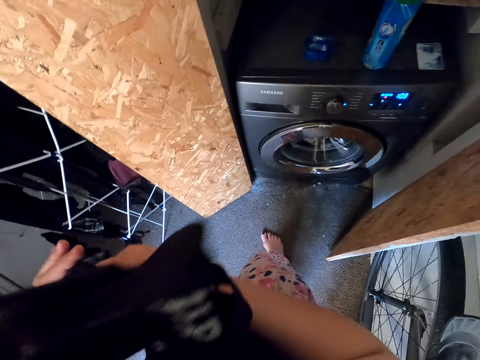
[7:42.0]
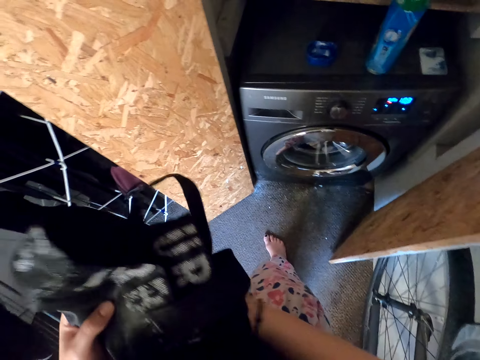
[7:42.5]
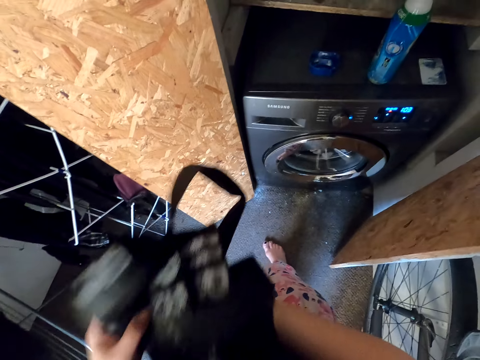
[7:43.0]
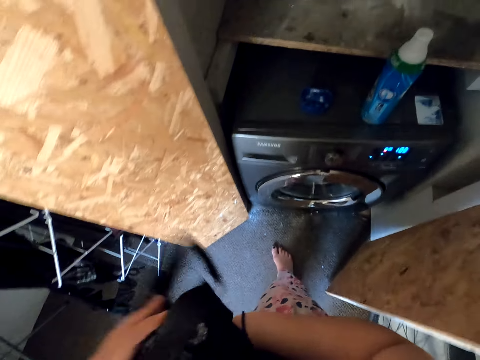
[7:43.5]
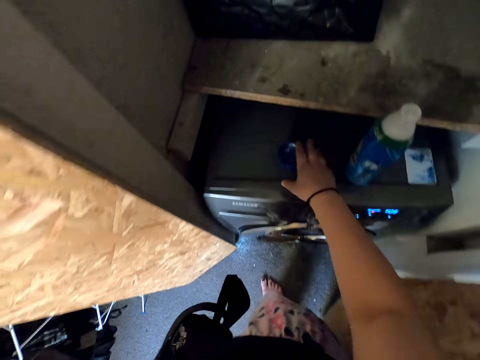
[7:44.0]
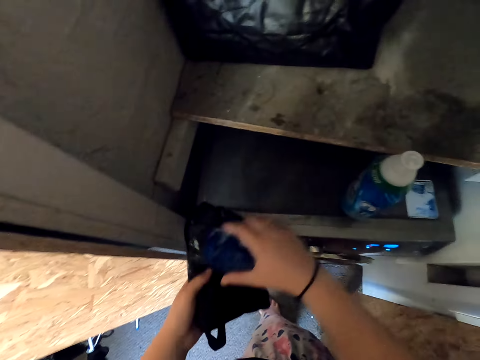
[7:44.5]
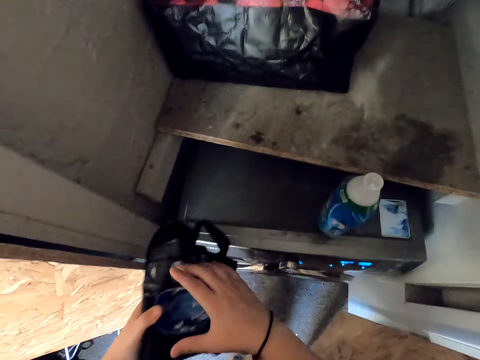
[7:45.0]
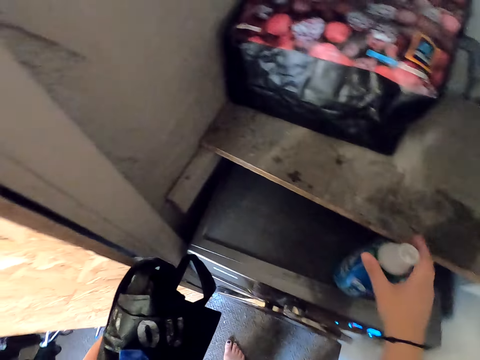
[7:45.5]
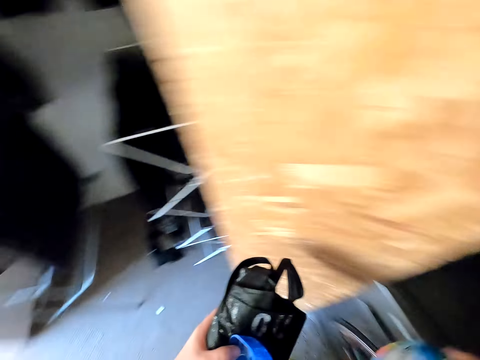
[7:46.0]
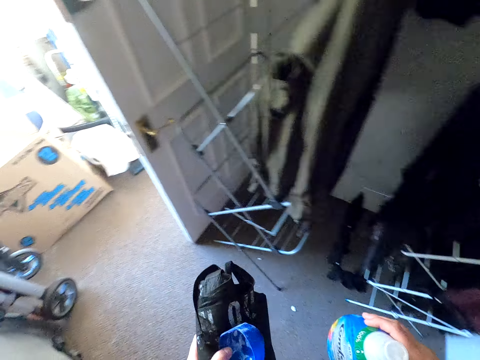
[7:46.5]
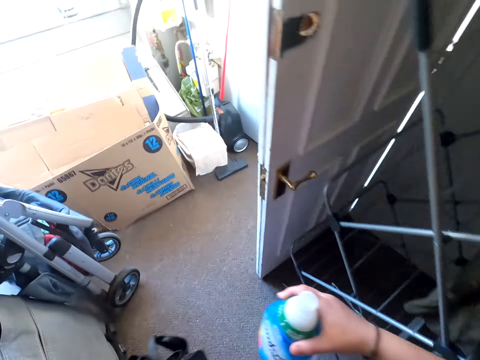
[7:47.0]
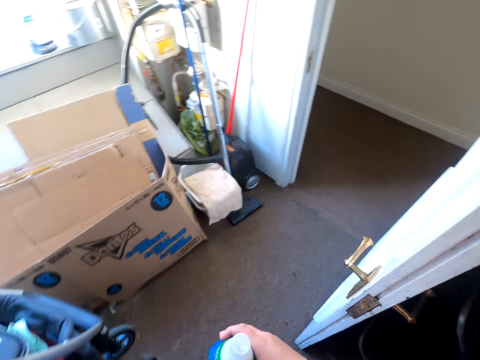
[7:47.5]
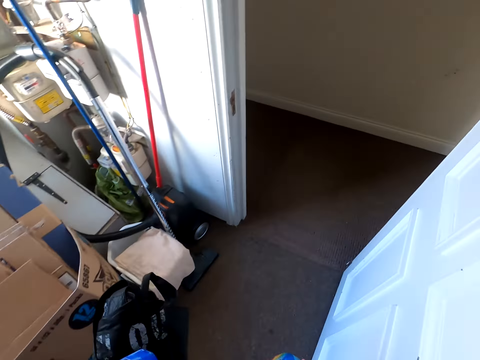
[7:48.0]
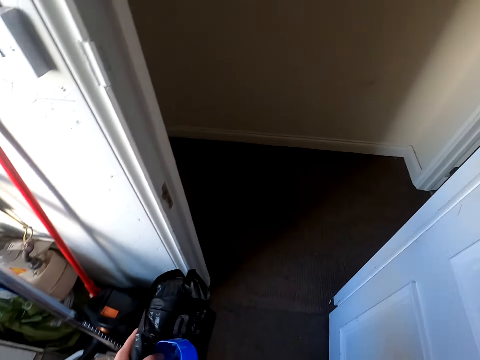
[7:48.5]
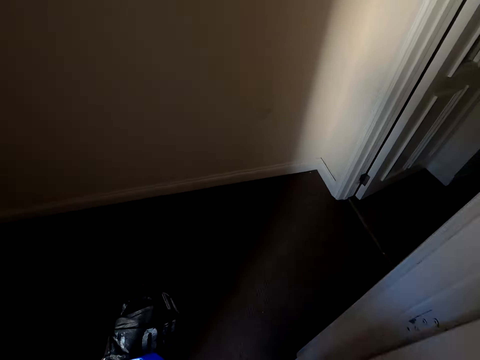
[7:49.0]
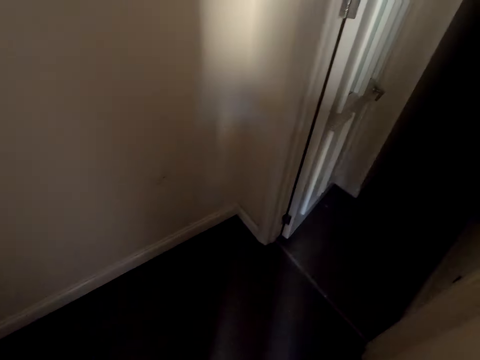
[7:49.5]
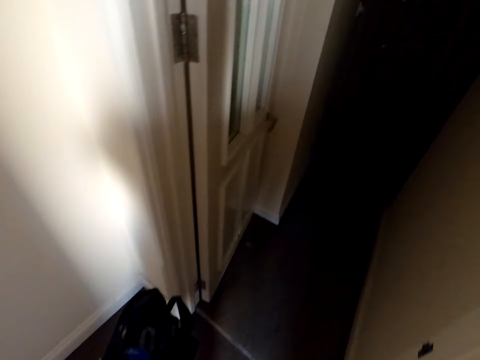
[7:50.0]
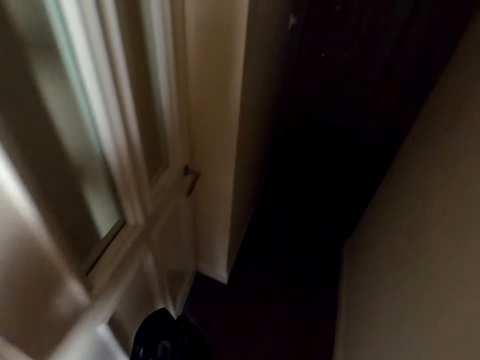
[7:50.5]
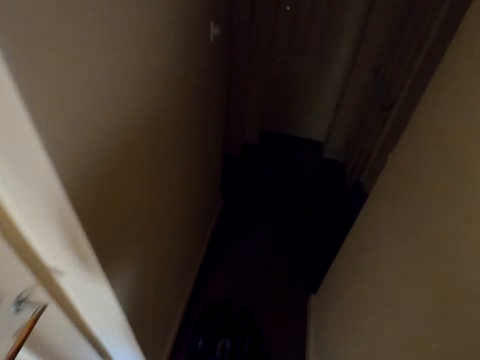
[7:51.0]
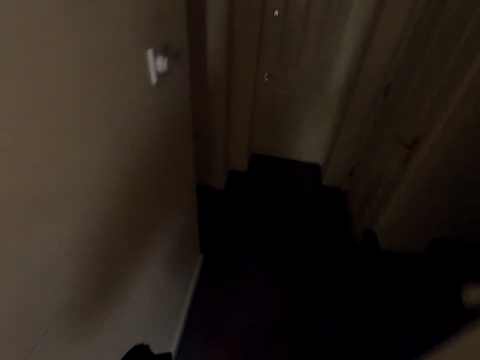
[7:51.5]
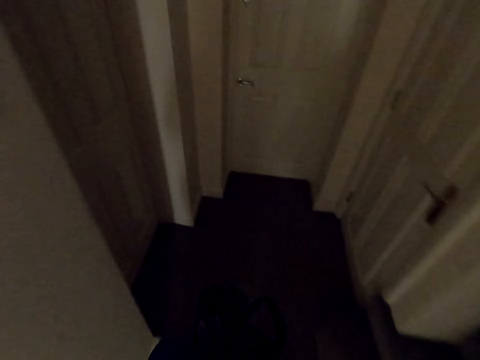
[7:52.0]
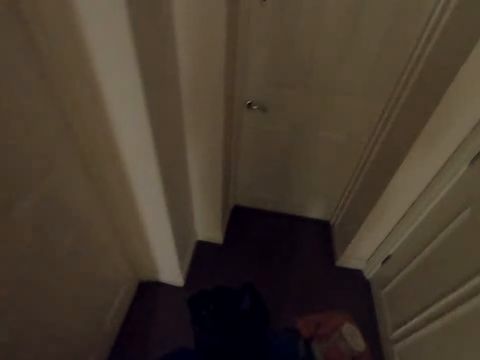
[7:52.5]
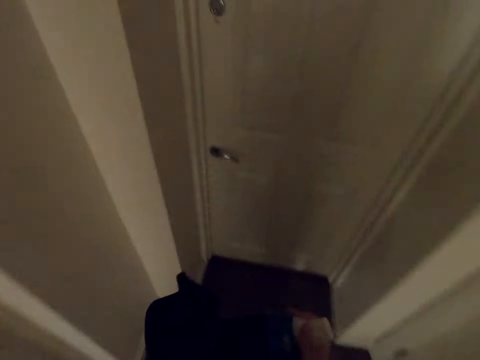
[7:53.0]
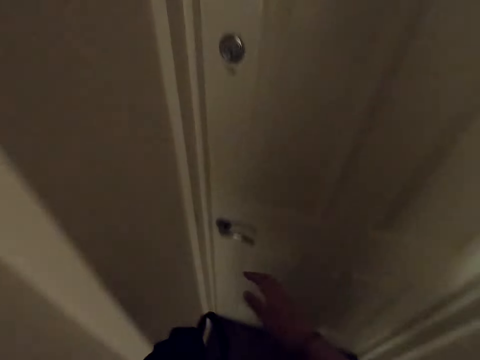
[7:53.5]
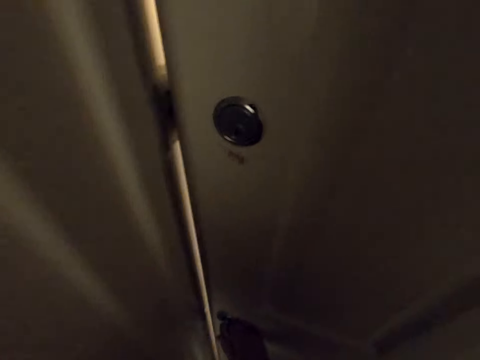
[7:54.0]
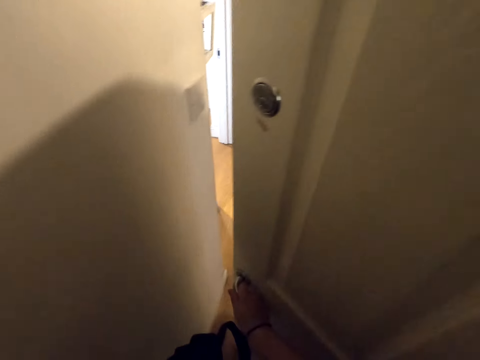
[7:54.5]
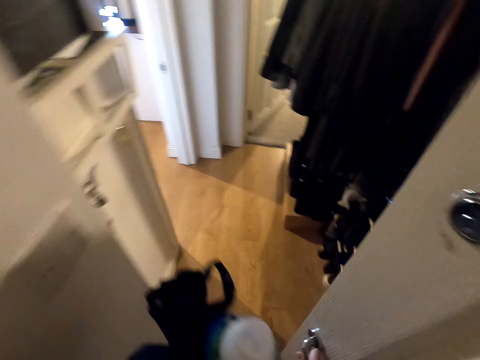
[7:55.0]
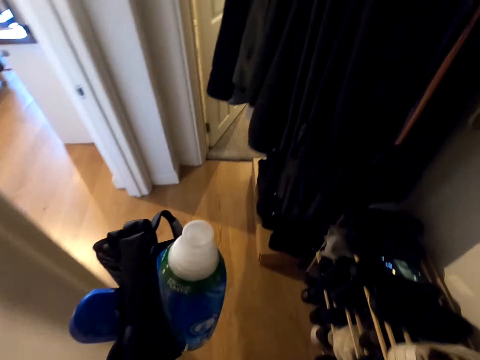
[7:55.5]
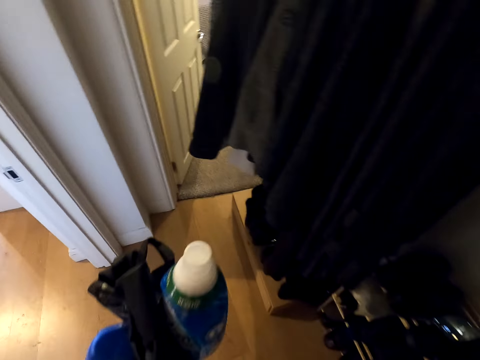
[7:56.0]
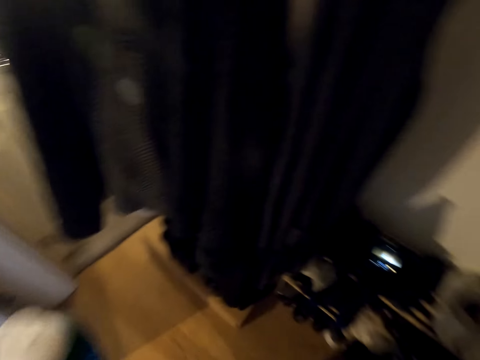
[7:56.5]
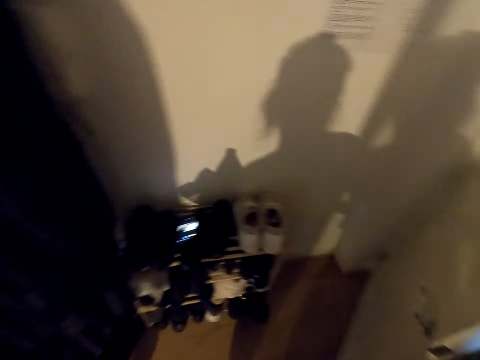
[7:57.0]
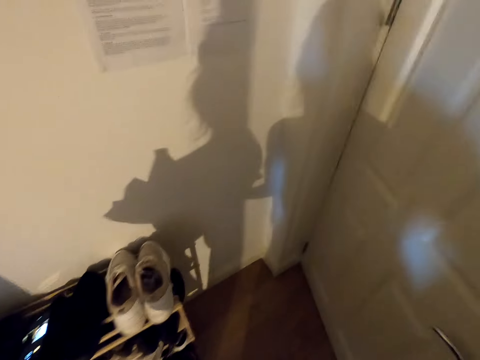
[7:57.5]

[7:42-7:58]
The camera wearer picks up a cup. They pick up the washing liquid. They walk towards the drawer. They walk around the house. They open a door.

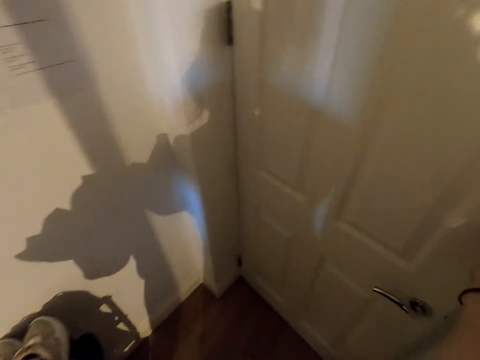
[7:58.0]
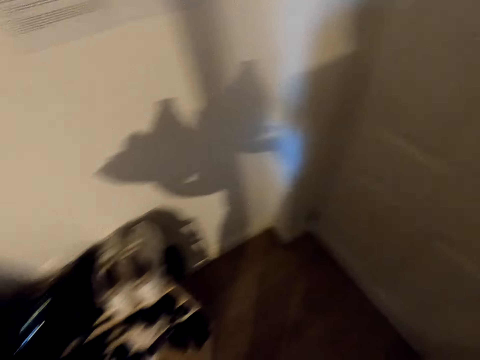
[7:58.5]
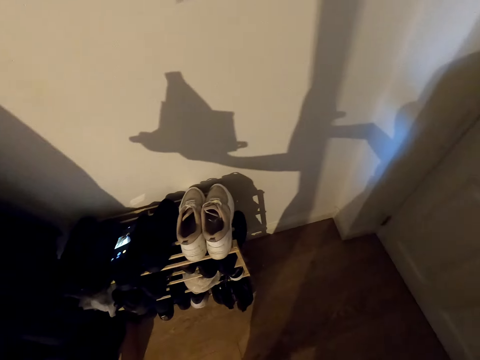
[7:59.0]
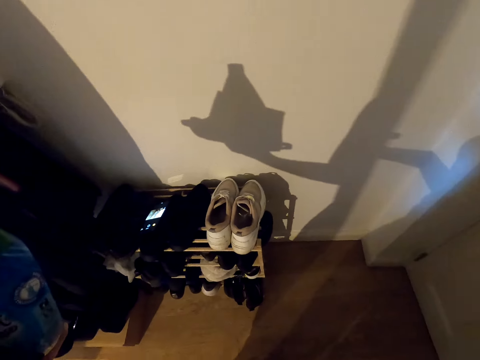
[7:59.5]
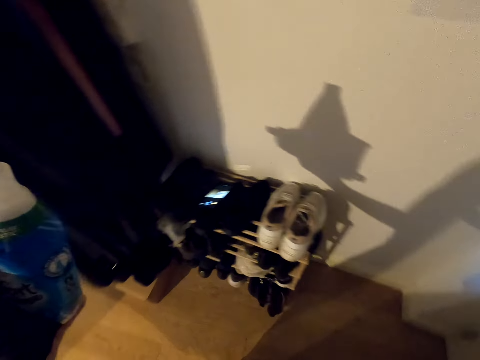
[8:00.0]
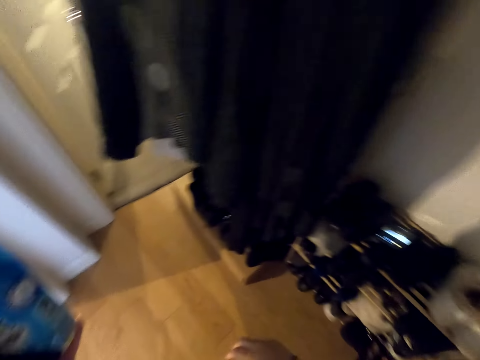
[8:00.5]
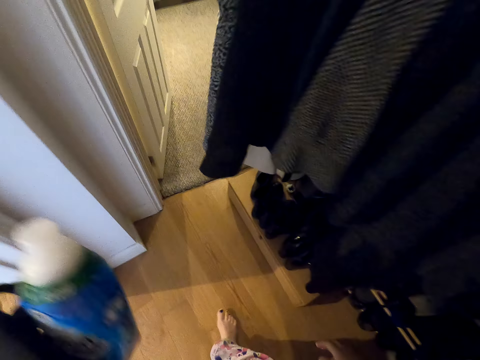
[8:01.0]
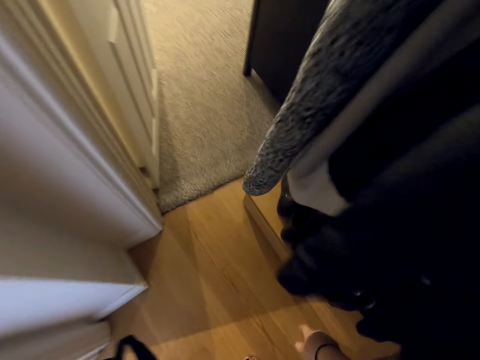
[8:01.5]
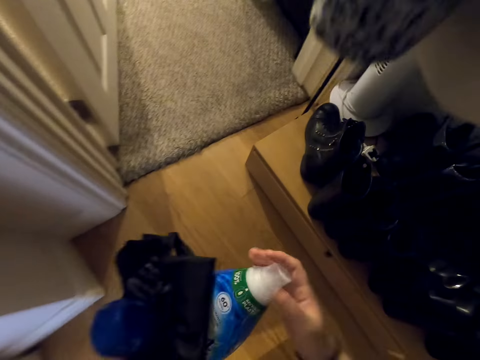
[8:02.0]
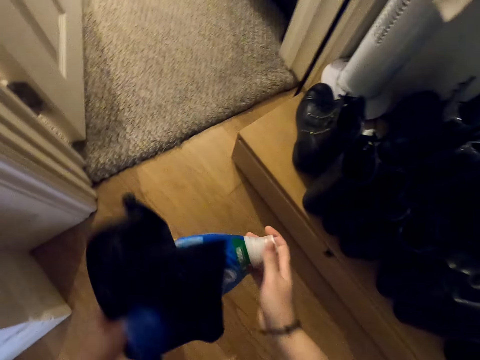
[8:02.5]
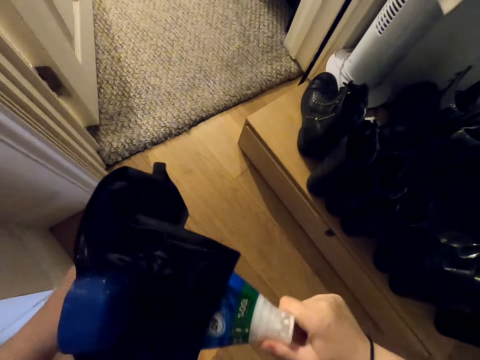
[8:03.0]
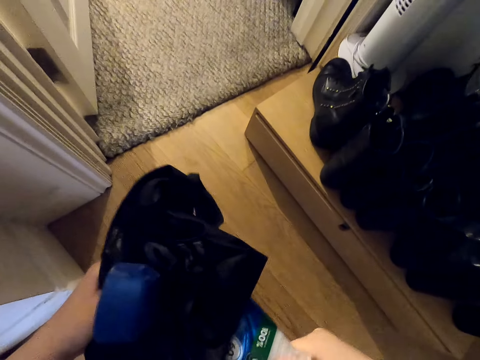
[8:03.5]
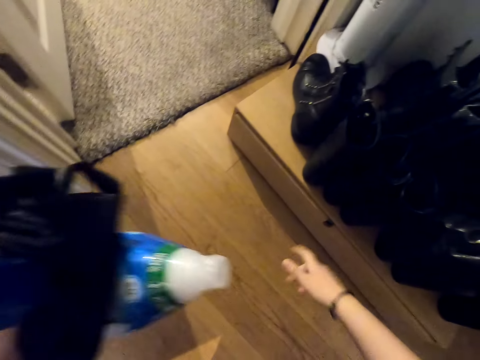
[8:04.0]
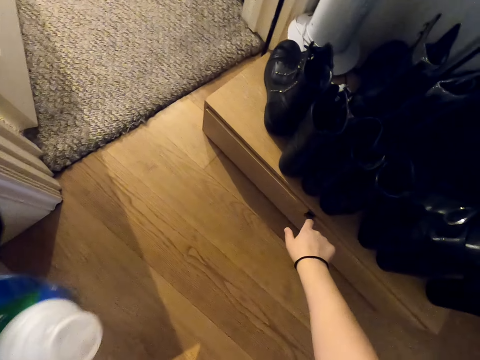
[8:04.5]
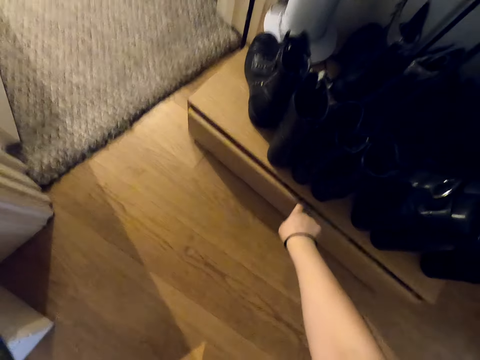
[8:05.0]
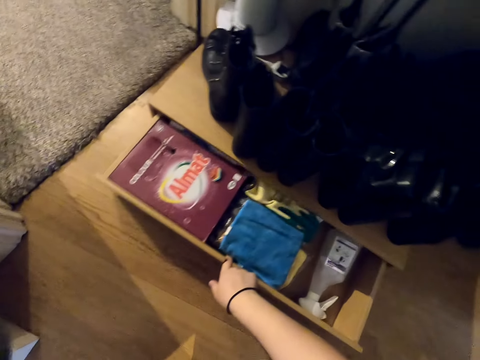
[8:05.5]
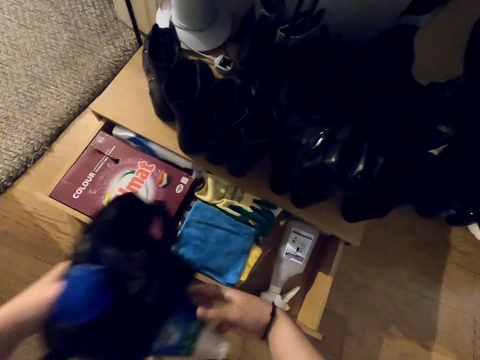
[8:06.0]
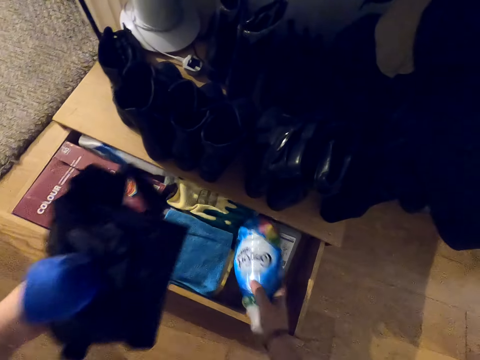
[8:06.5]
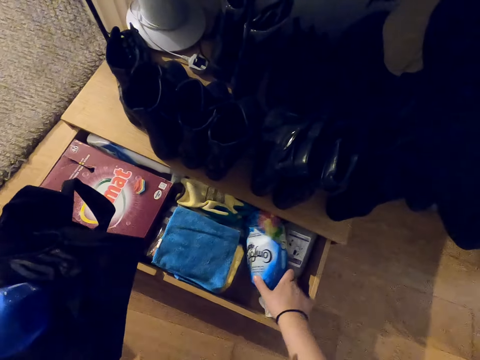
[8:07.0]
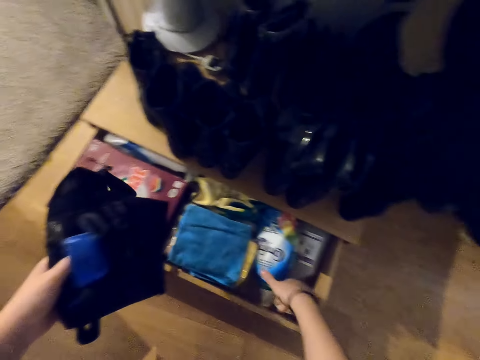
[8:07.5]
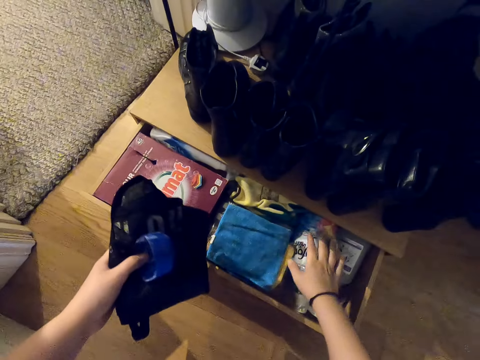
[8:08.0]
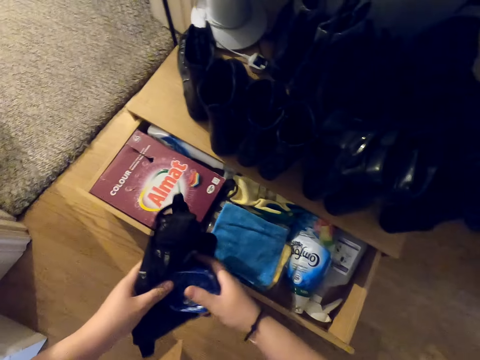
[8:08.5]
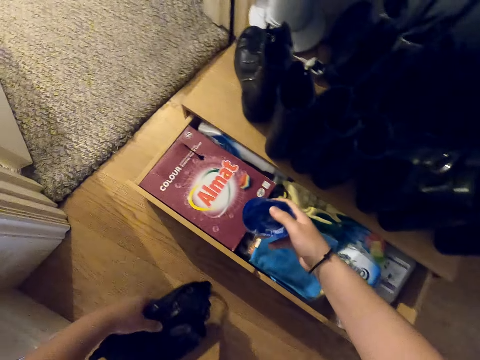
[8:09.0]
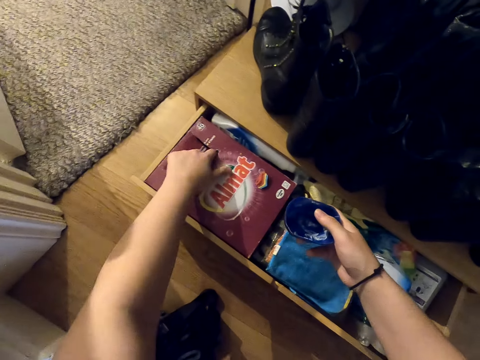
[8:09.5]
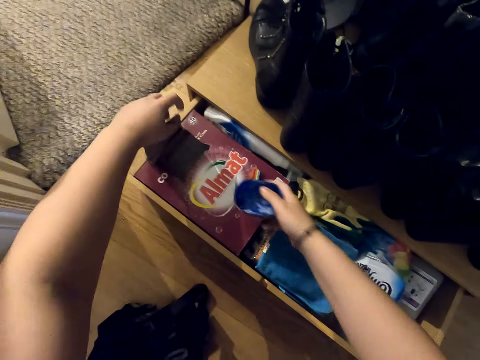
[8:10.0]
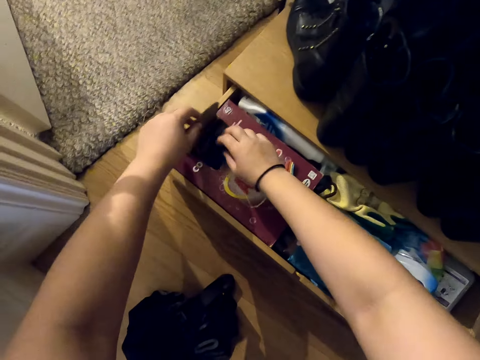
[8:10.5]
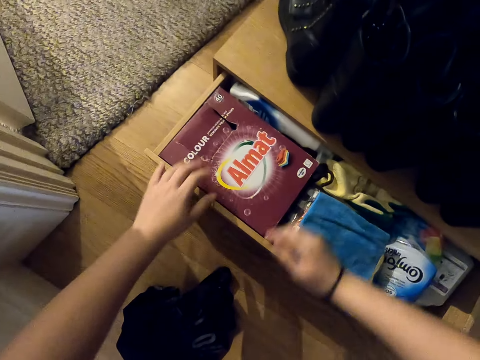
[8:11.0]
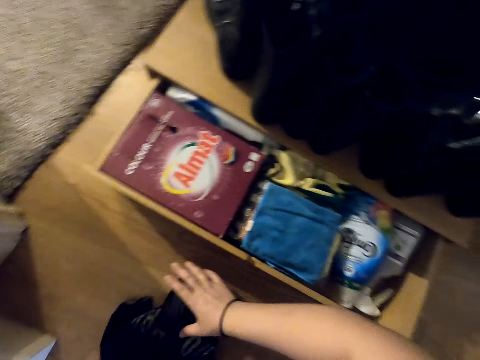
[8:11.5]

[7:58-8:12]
The camera wearer closes the door. They open a drawer. They put the washing liquid in the drawer. They put the cup in the box.
